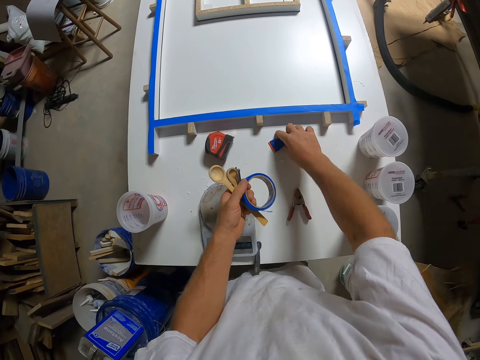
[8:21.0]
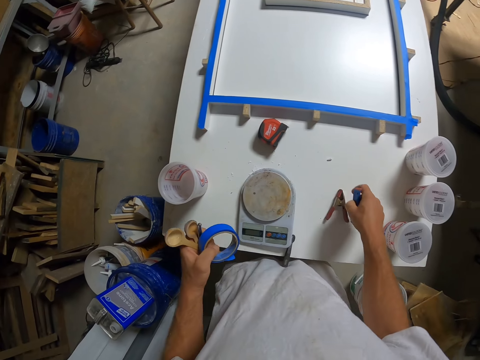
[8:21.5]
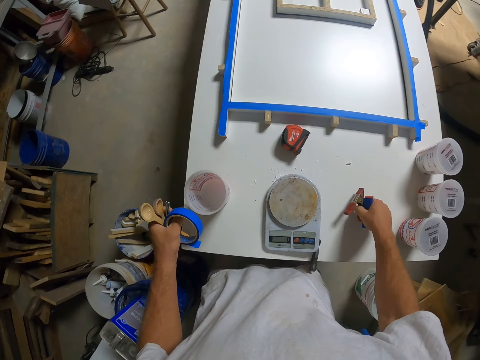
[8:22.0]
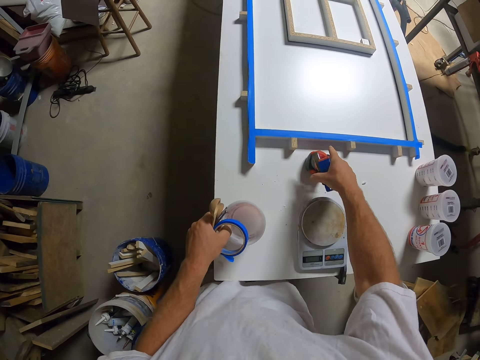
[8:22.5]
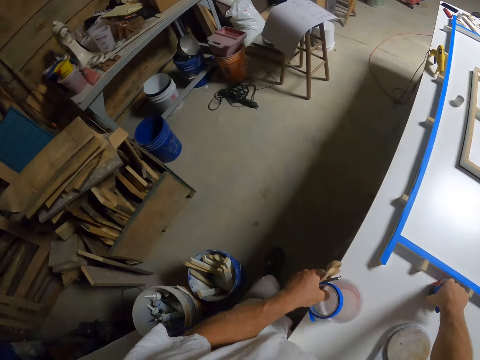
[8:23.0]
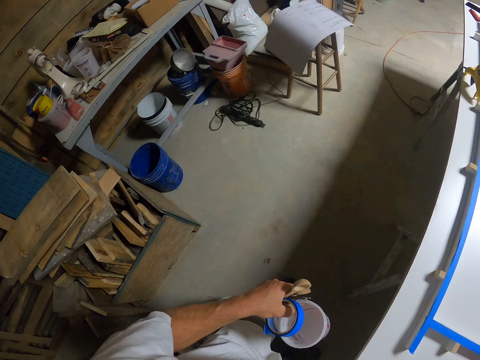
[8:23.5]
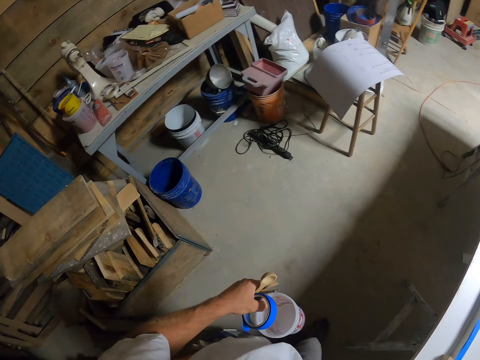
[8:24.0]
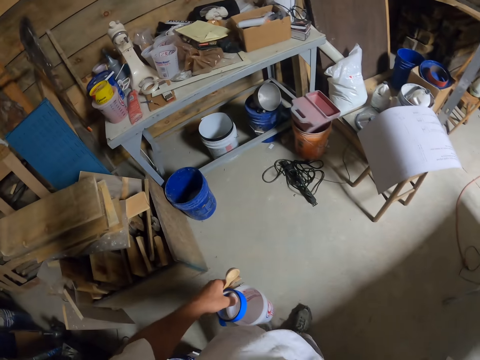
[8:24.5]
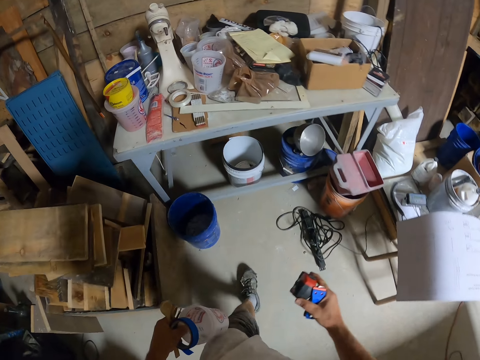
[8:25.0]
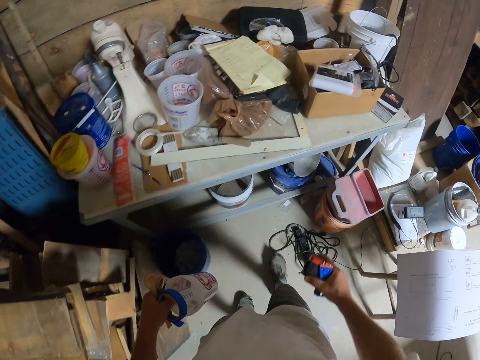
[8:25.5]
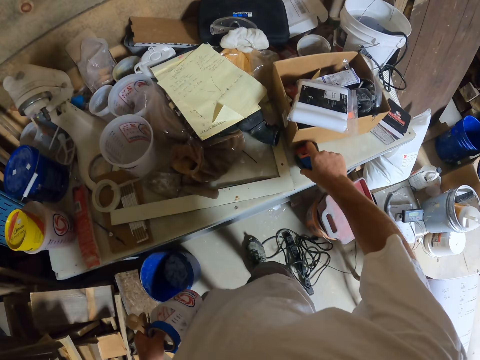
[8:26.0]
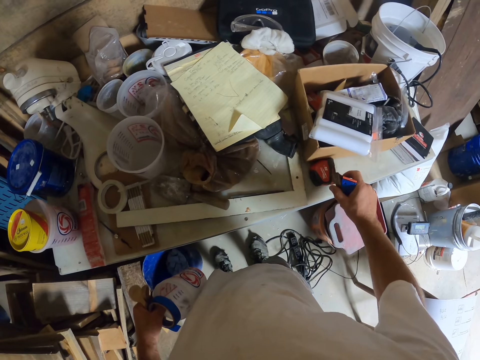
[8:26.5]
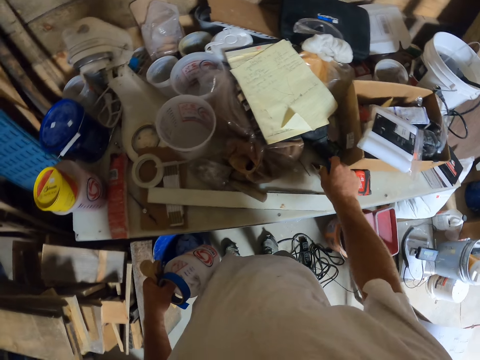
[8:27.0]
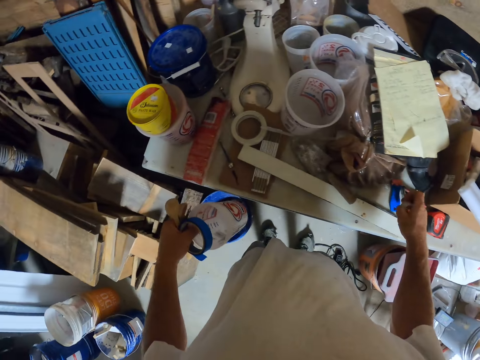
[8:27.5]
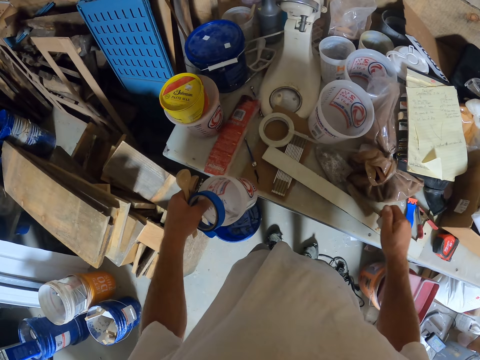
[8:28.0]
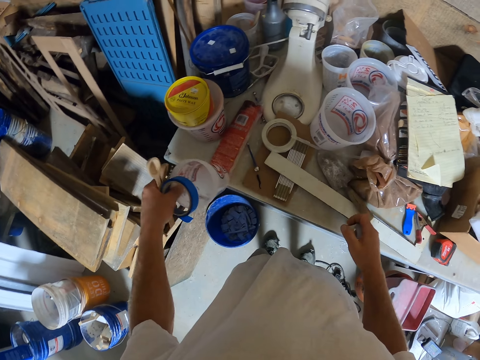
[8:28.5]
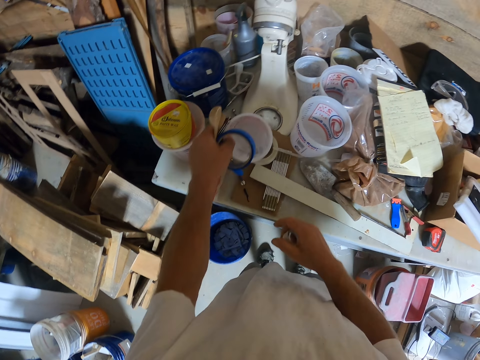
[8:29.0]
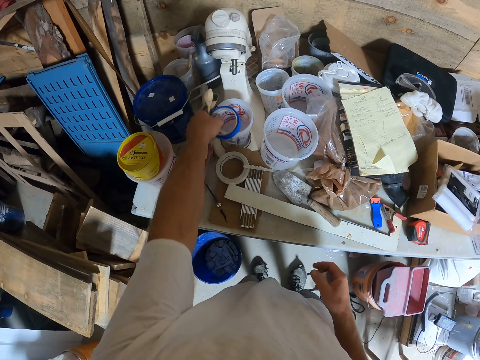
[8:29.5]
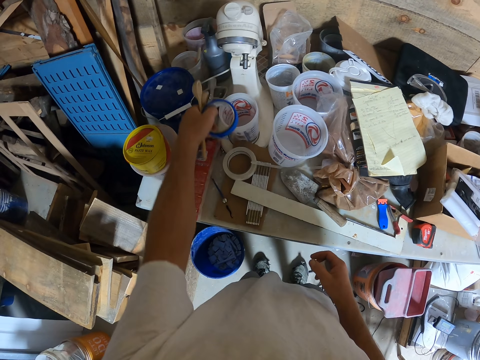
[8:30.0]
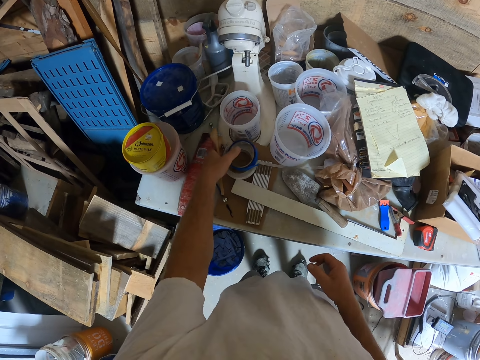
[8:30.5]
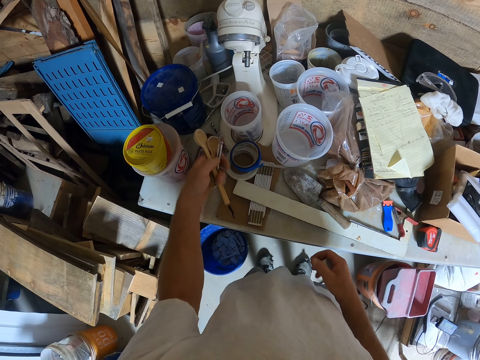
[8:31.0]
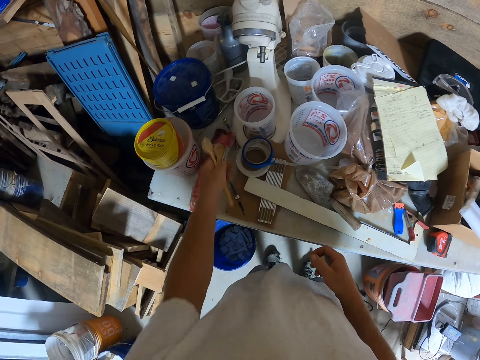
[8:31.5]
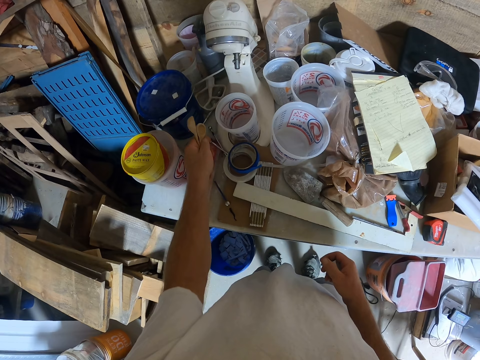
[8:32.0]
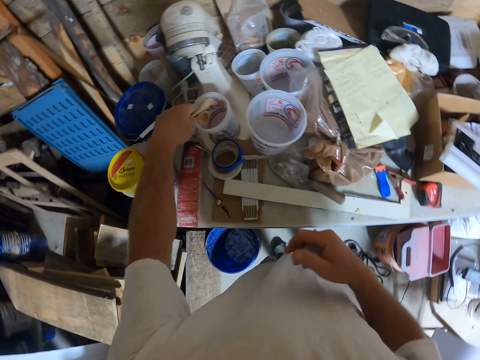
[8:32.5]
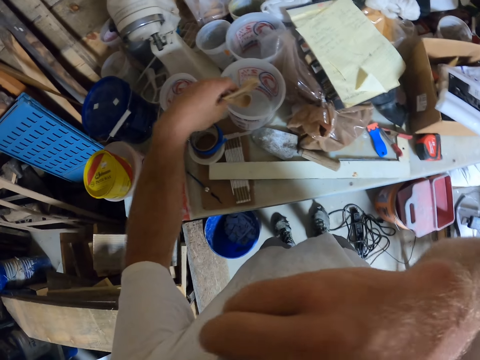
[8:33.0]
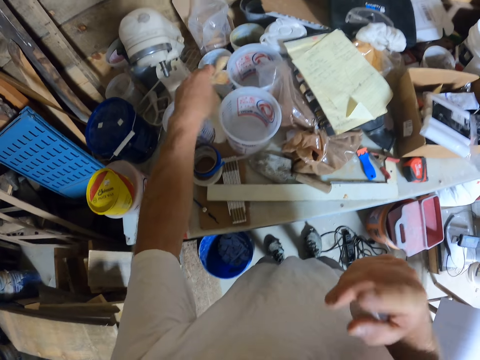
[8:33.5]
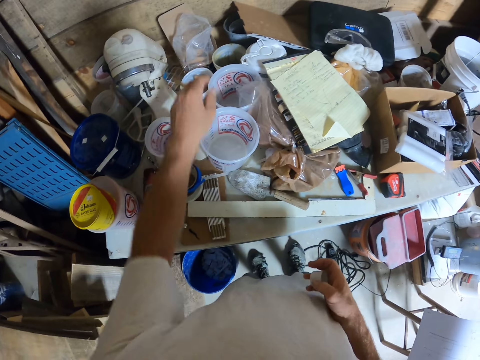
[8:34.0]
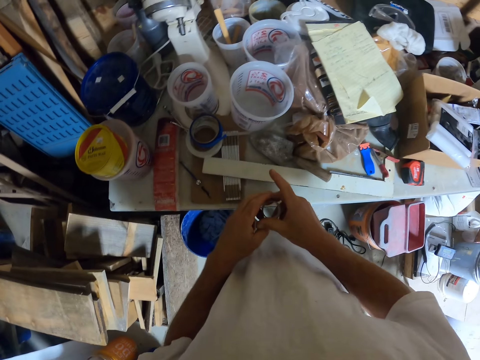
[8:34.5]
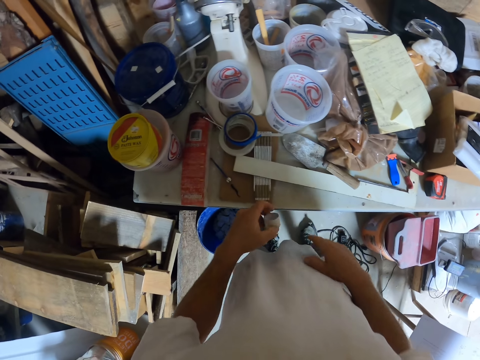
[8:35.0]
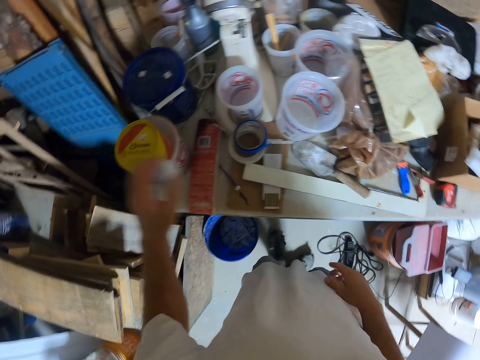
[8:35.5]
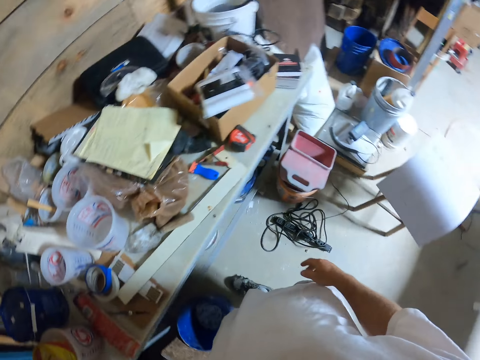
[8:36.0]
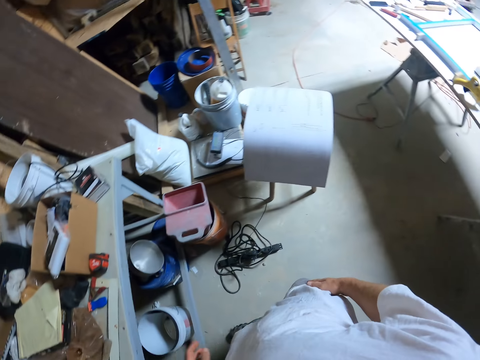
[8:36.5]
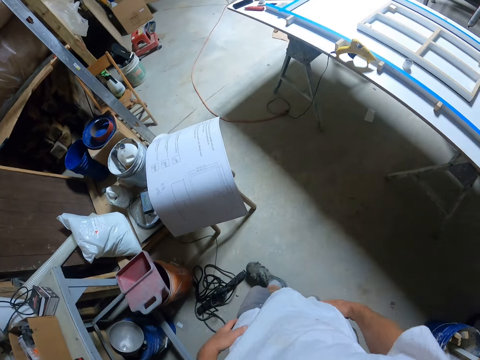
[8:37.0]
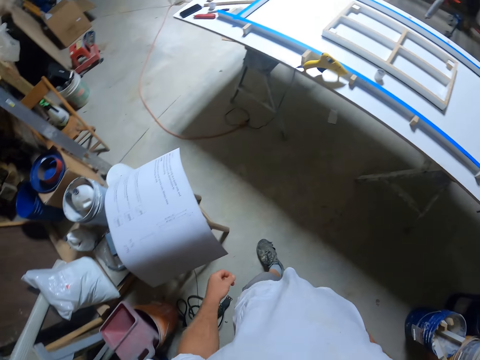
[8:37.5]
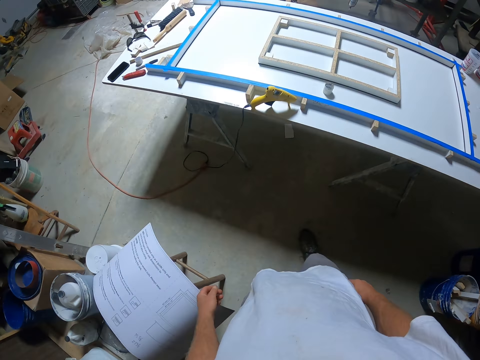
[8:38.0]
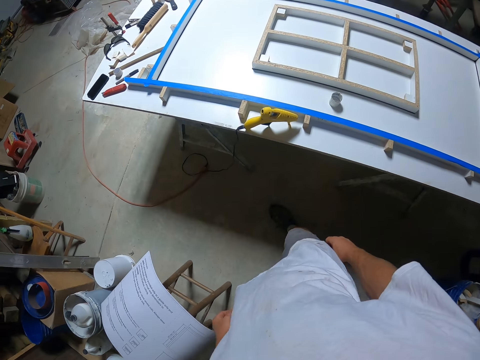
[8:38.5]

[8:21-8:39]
The camera wearer picks up a tape from the board. They pick up a folding knife from a table. They pick up a clip from the board. They pick up a tape measure from the table. They pick up a plastic container from the board. They walk around the table. They put down the tape measure on the table. They put down the folding knife on the table. They drop the plastic container on the table. They drop the tape on the table. They put down nails on the table. They drop the spoons in a container. They walk around a garage.

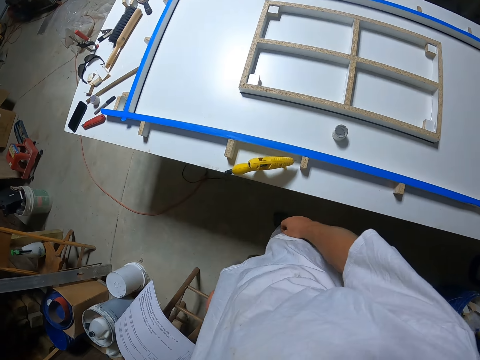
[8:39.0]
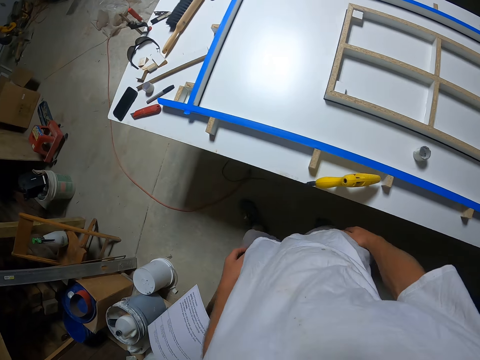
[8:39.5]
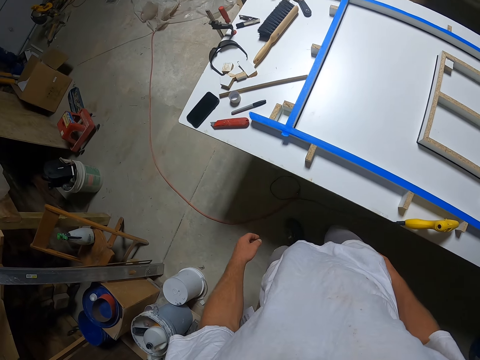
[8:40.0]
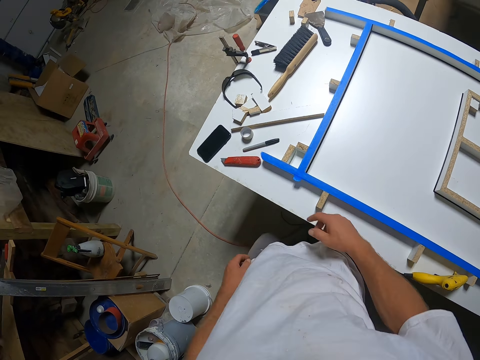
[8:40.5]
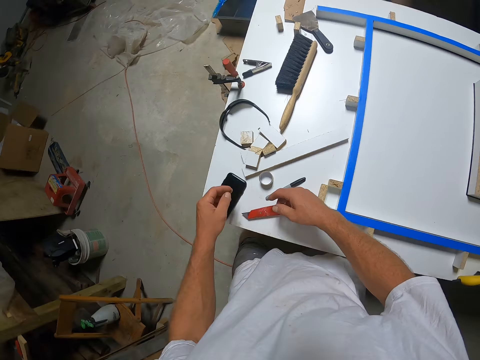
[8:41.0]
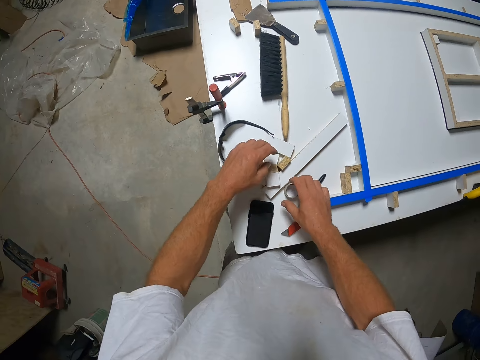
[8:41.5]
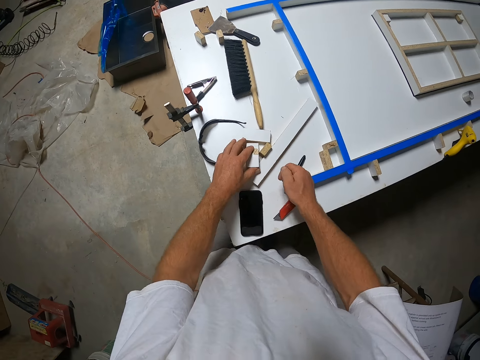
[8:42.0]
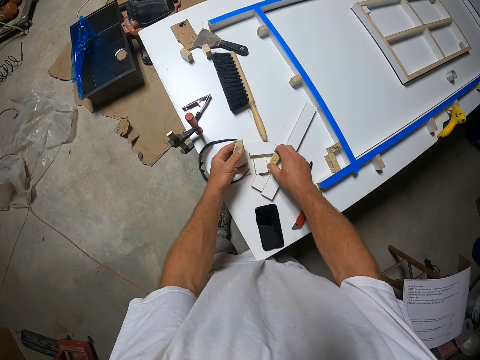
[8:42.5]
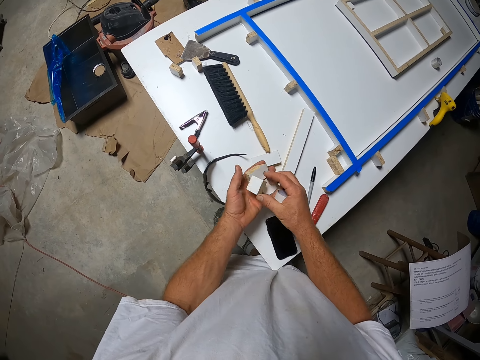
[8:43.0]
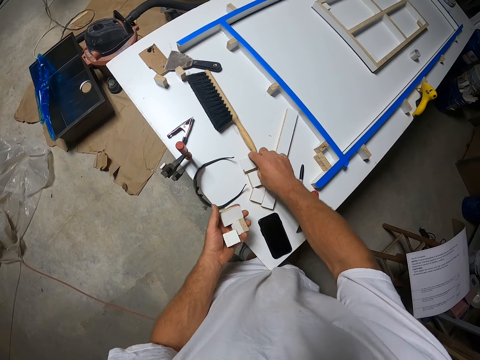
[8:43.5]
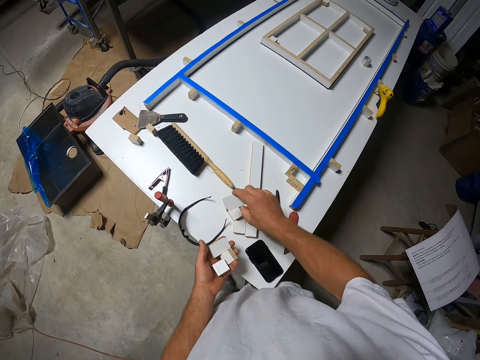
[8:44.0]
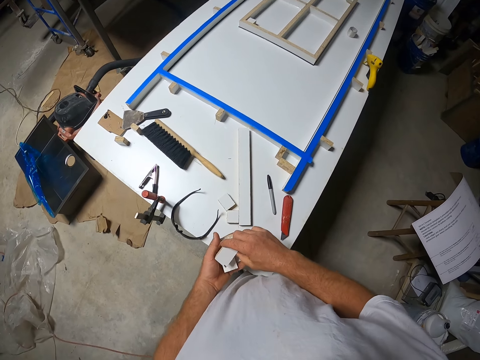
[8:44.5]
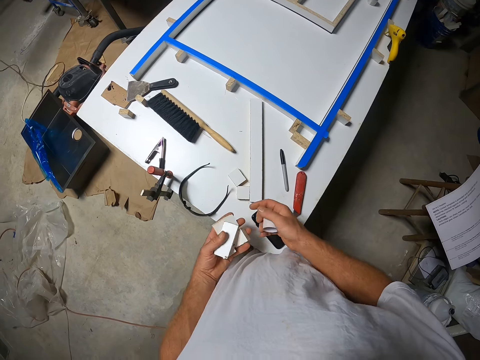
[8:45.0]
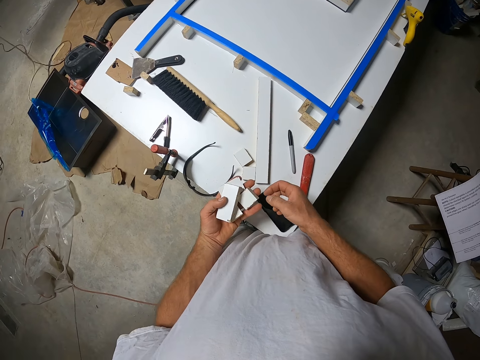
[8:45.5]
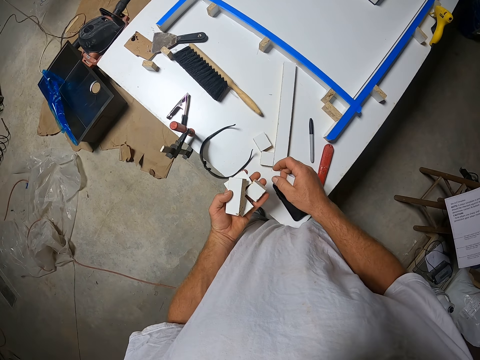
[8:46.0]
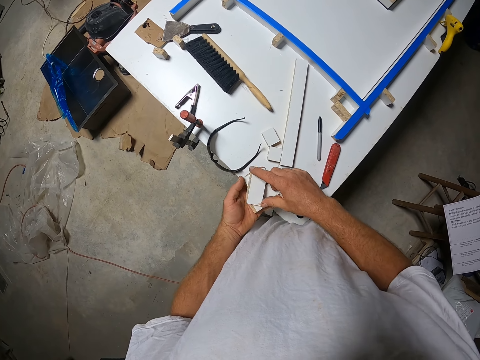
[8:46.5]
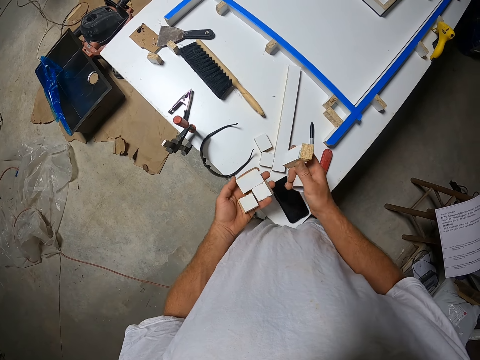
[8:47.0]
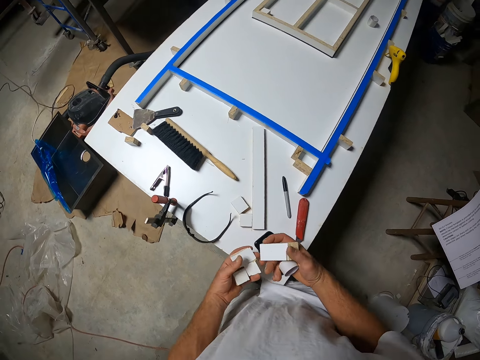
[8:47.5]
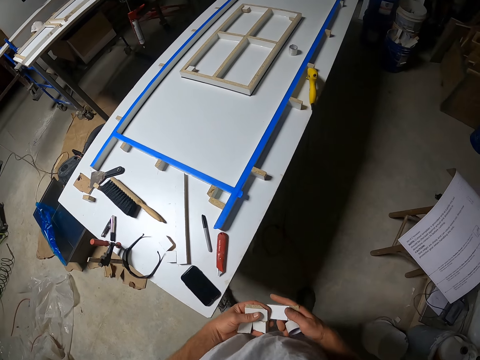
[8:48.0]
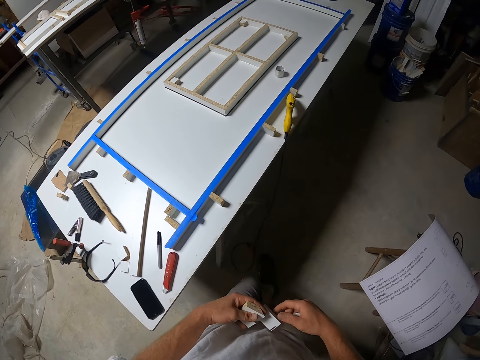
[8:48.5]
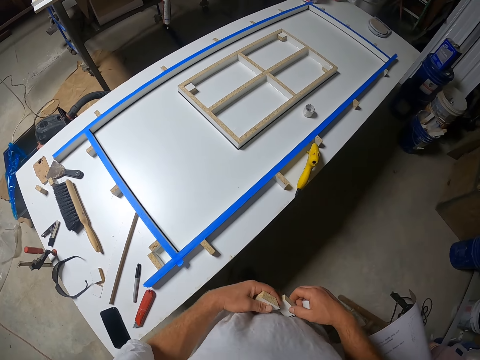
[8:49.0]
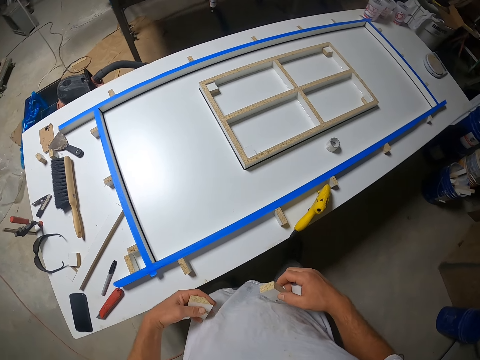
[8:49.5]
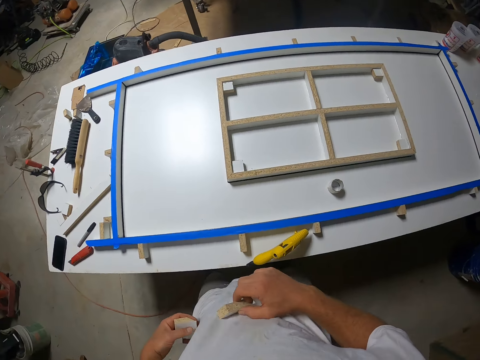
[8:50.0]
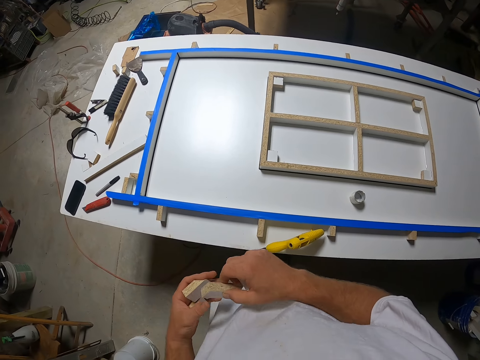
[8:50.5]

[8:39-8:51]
The camera wearer picks up pieces of wood from a table. They walk around a garage.
